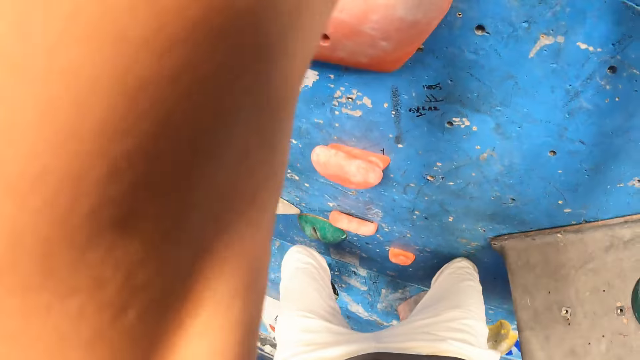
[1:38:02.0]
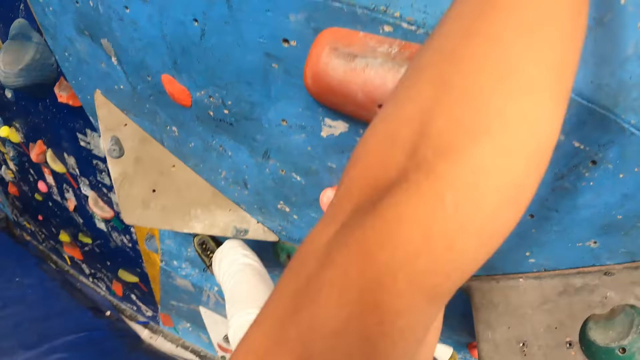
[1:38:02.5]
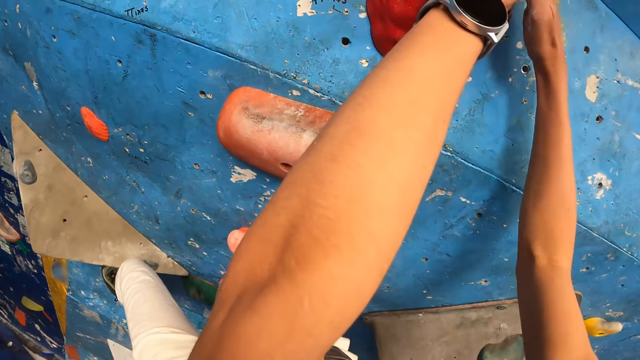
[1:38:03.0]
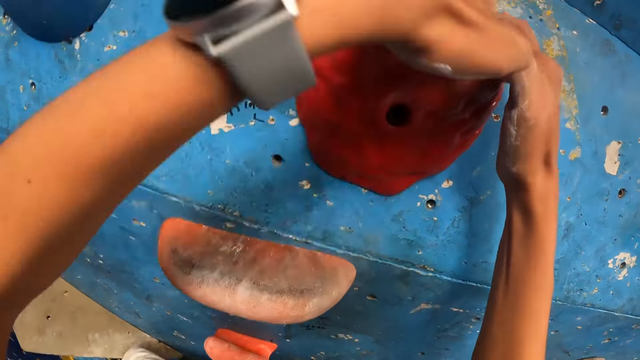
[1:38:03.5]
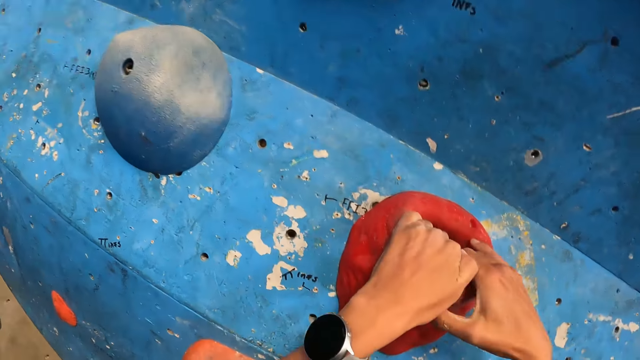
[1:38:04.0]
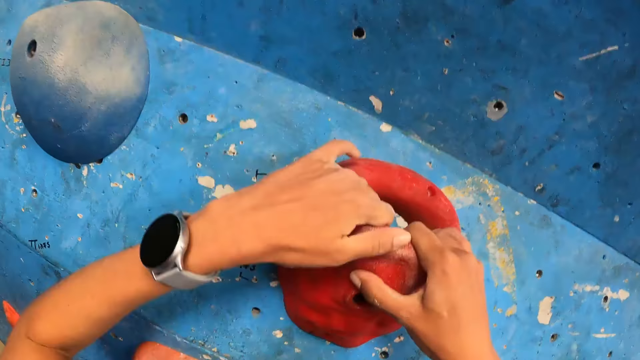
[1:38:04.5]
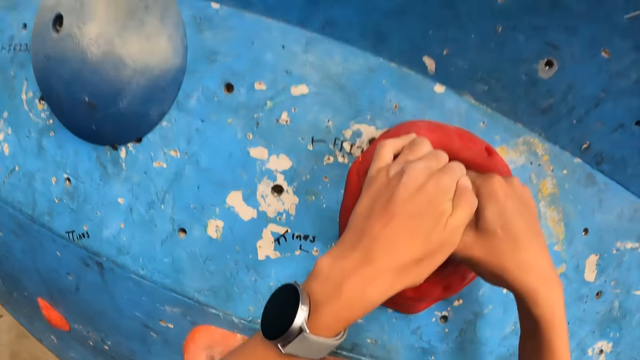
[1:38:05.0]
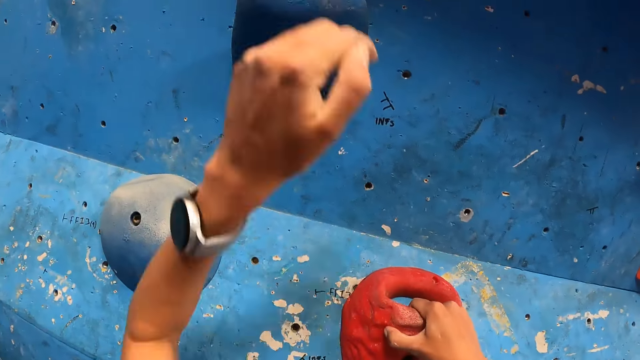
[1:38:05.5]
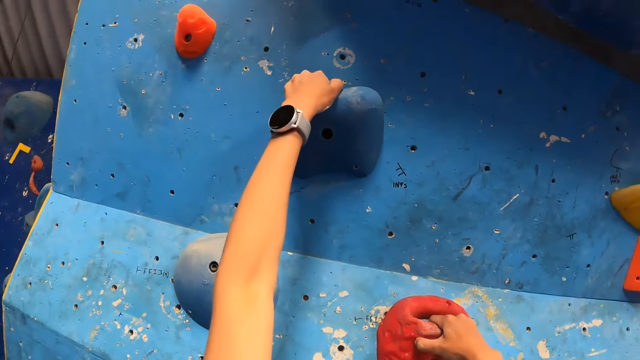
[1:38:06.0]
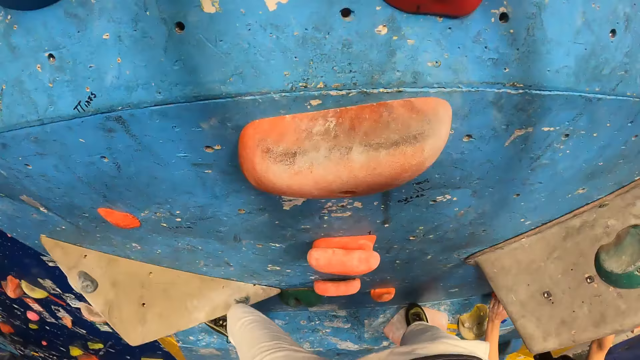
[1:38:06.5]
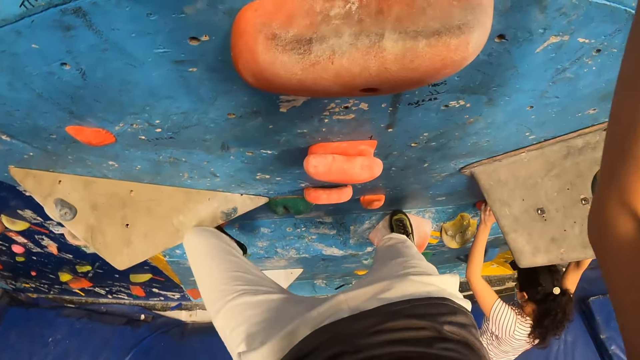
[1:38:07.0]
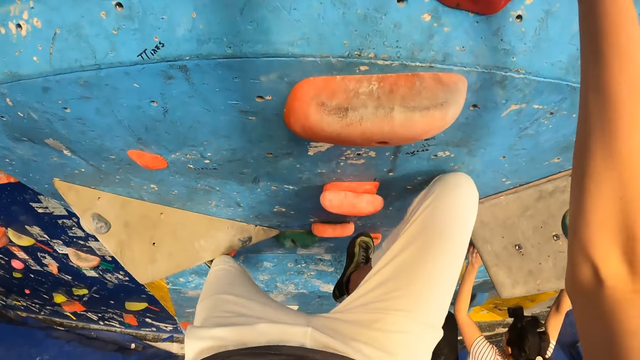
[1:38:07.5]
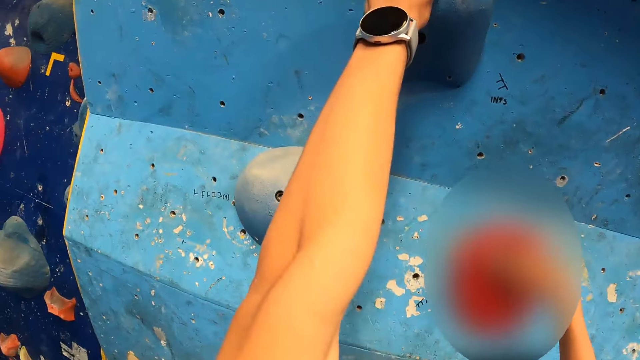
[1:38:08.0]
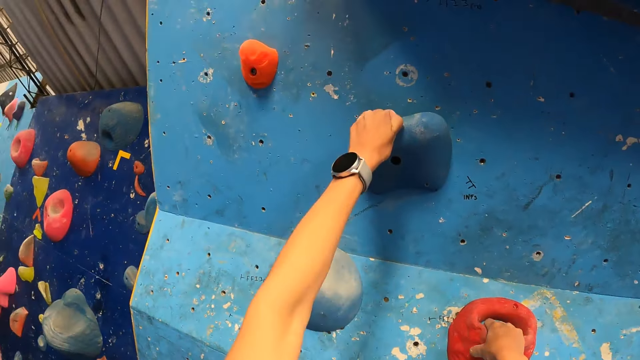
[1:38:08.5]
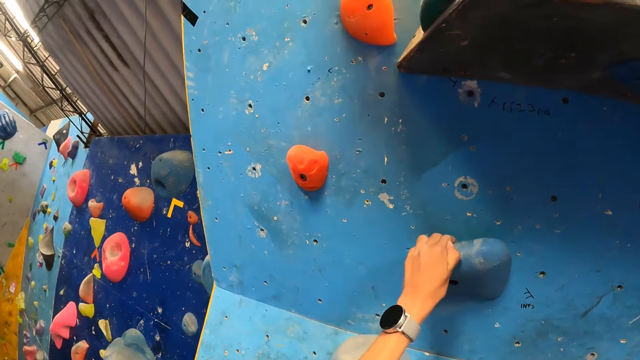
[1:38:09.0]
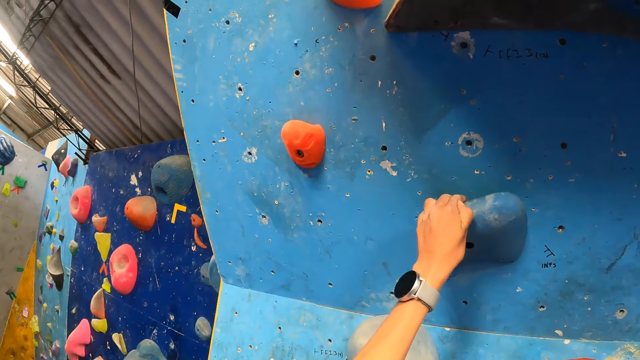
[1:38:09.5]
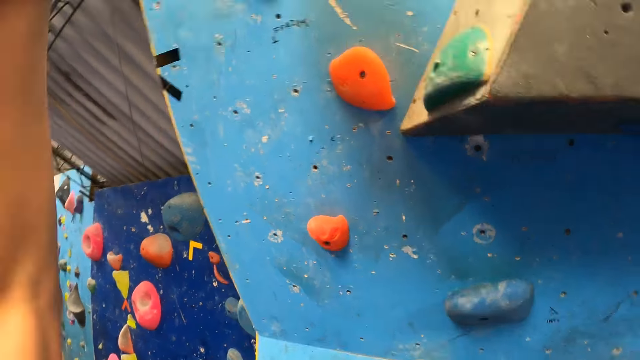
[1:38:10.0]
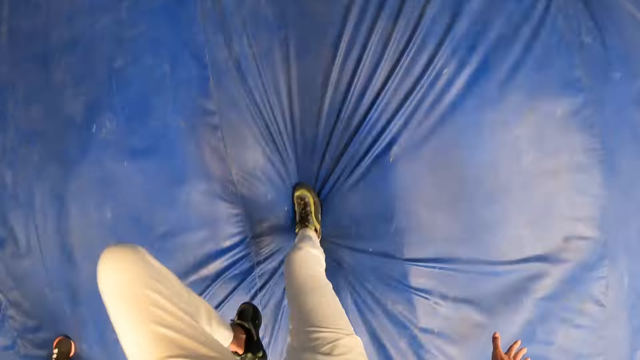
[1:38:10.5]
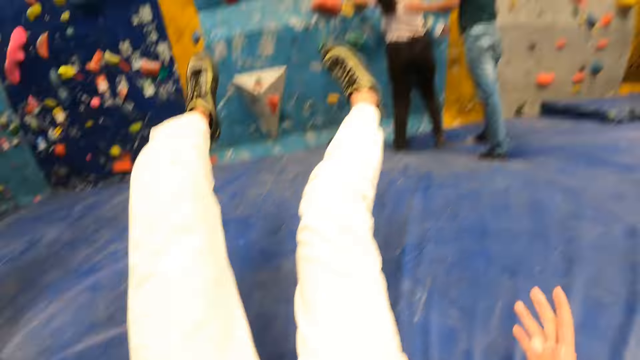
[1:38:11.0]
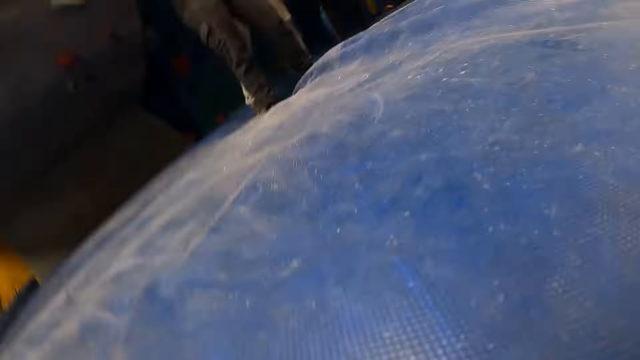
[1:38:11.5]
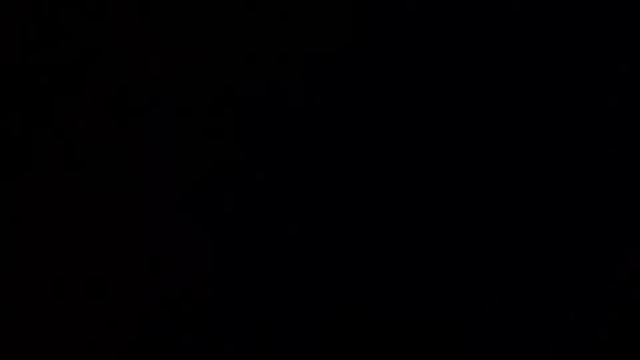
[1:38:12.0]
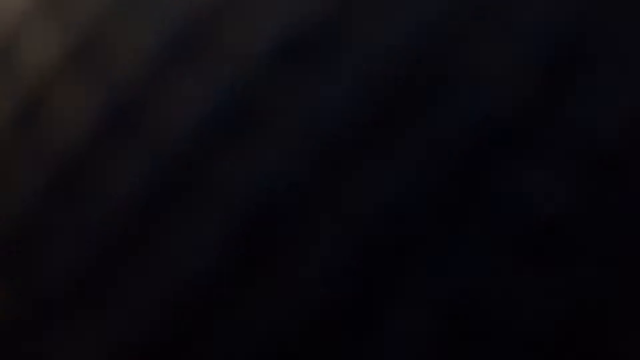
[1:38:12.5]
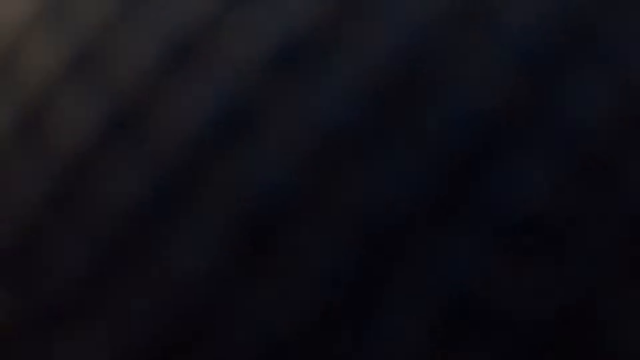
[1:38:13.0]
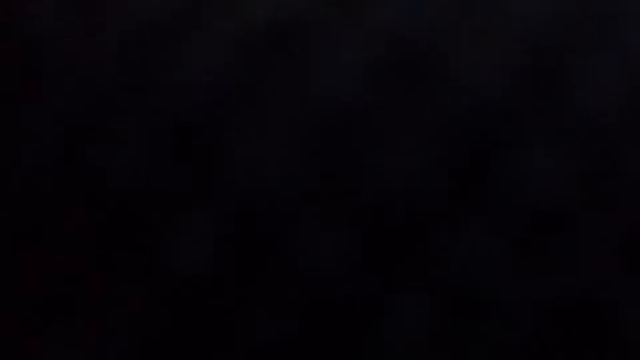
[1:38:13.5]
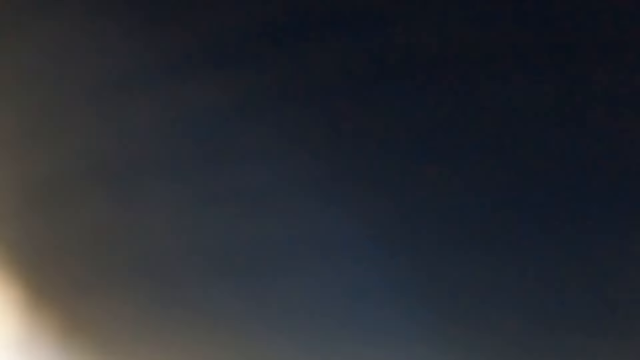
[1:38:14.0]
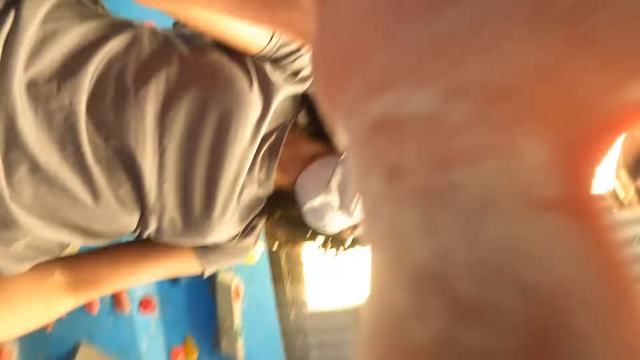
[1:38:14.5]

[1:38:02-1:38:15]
The camera wearer falls from the bouldering wall.

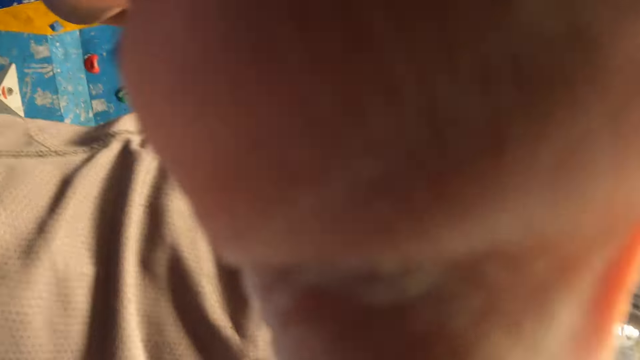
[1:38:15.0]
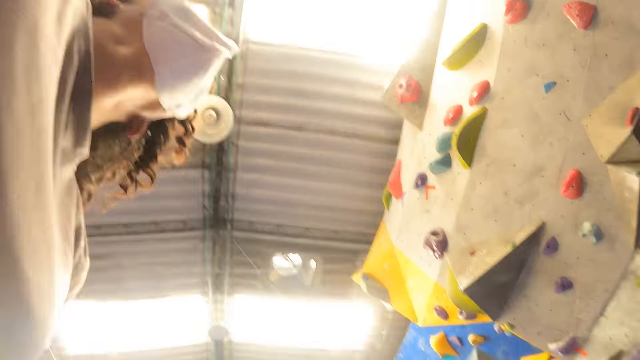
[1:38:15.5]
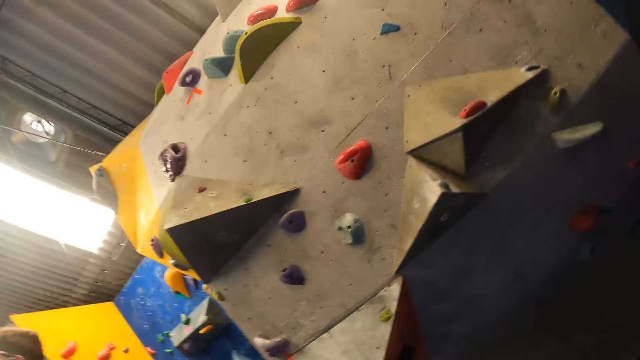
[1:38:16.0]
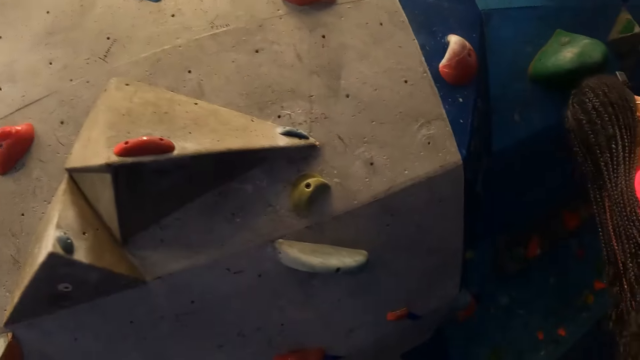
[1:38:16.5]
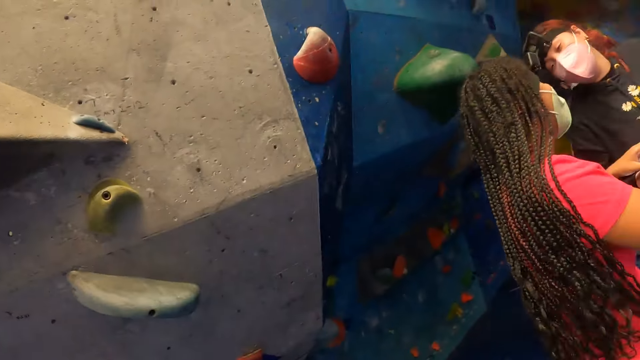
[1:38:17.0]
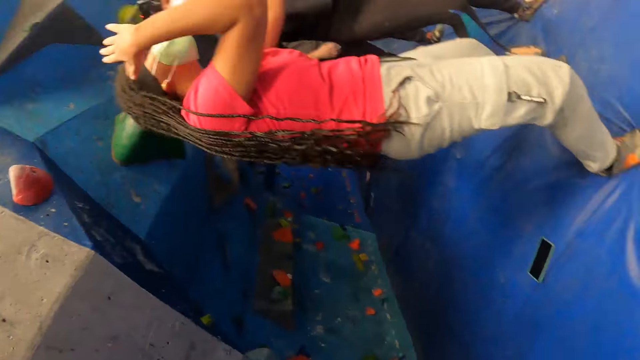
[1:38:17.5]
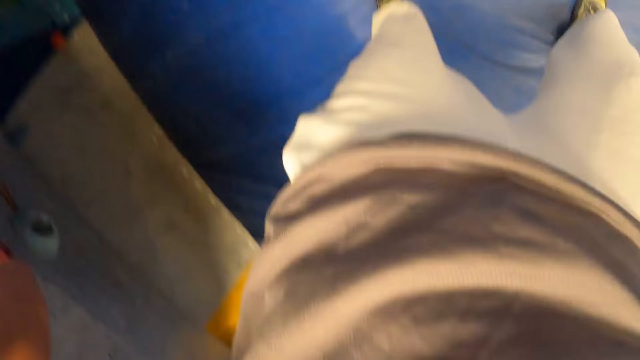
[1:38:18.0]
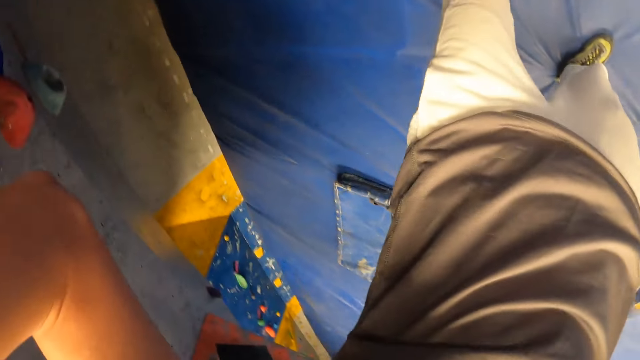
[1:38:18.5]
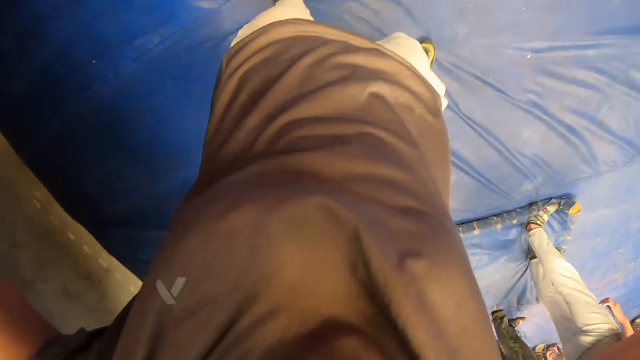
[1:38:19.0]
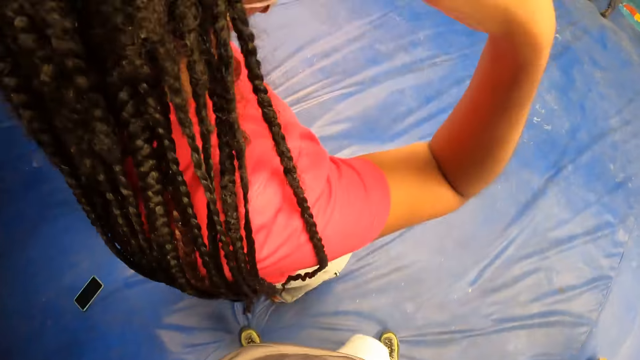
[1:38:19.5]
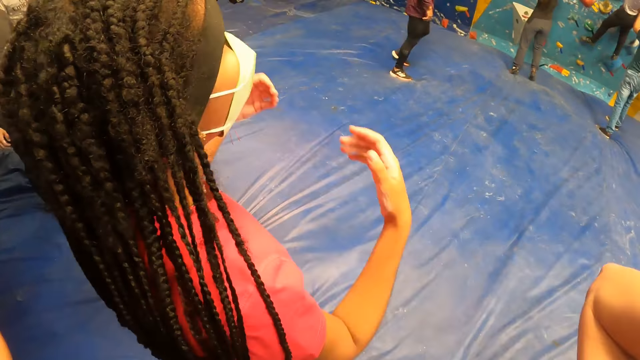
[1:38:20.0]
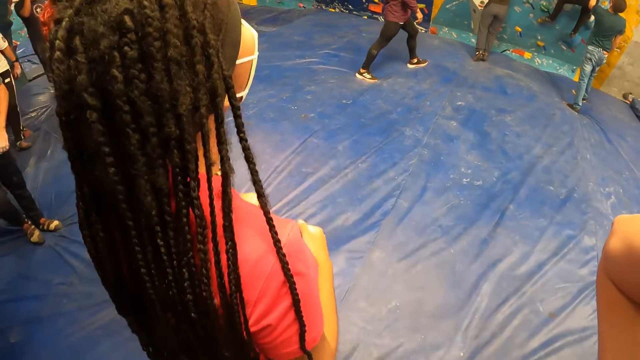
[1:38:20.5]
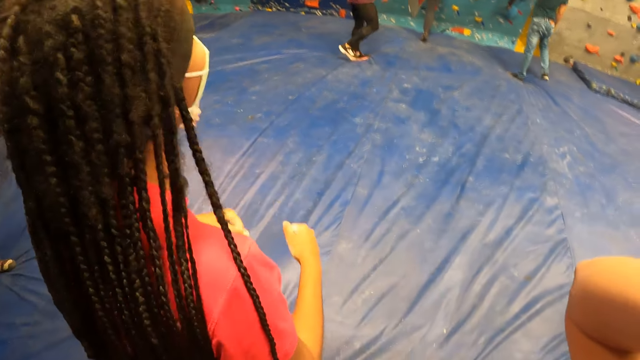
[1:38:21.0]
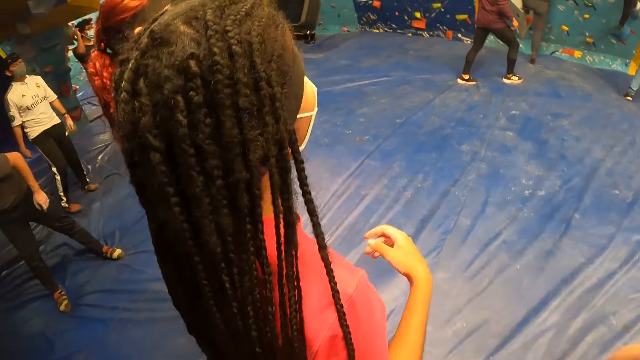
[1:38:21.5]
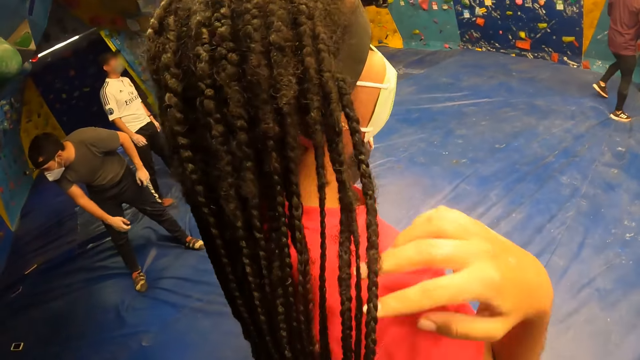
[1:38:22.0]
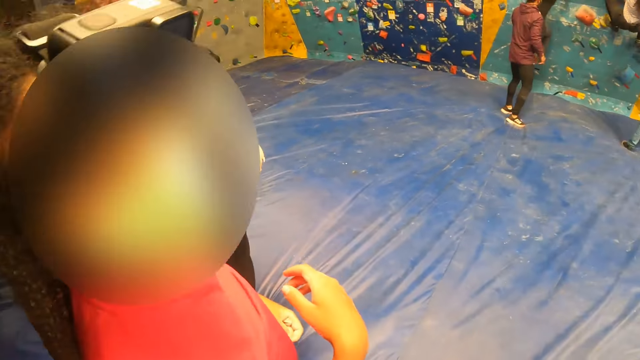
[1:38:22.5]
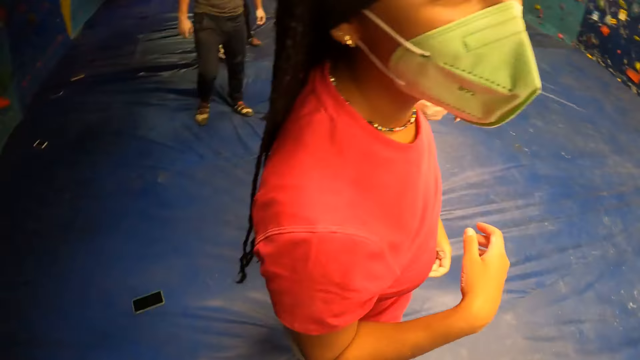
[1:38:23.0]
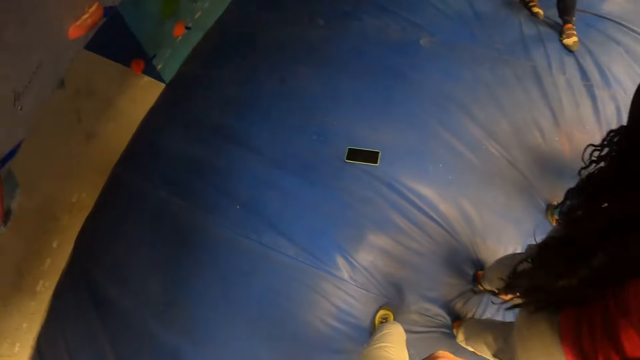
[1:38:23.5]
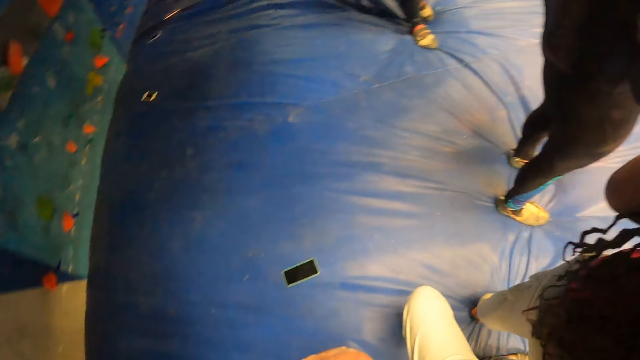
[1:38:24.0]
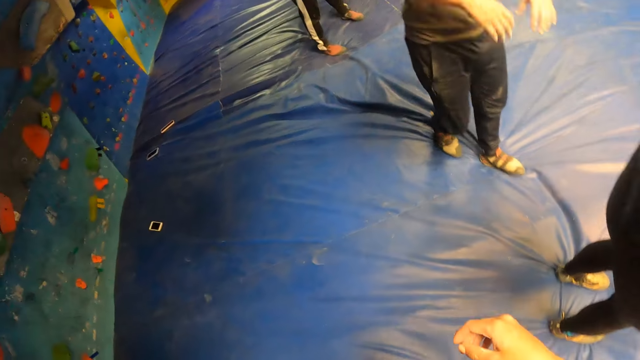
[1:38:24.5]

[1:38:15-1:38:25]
A woman converses with a man. The woman touches her hair with both hands. The woman jumps on a crash pad. The woman touches her hair with her right hand.
